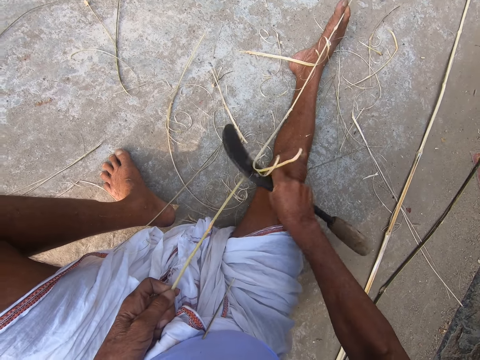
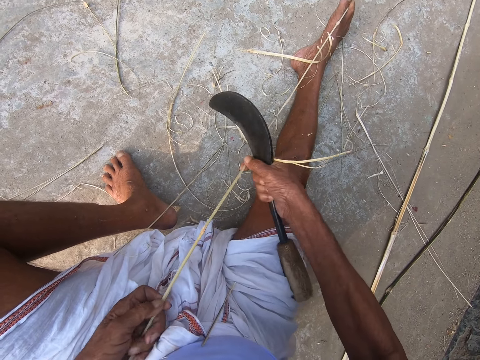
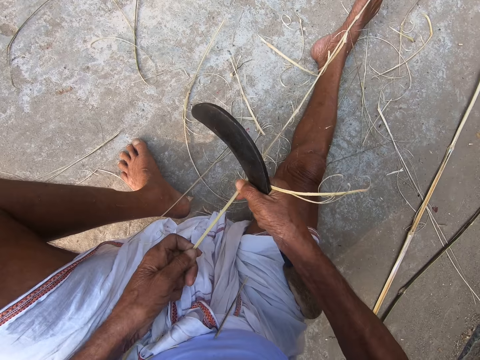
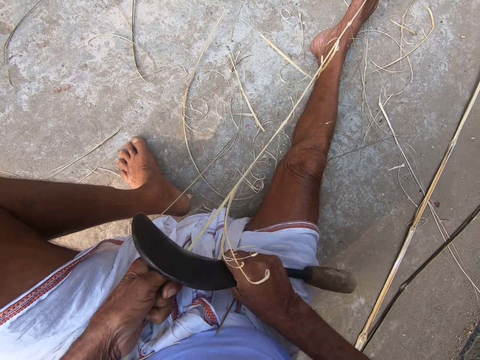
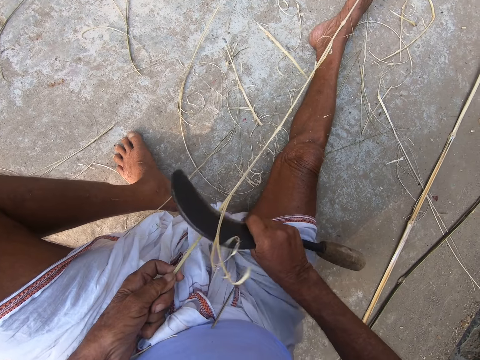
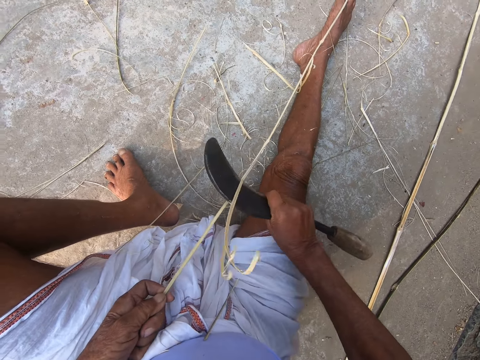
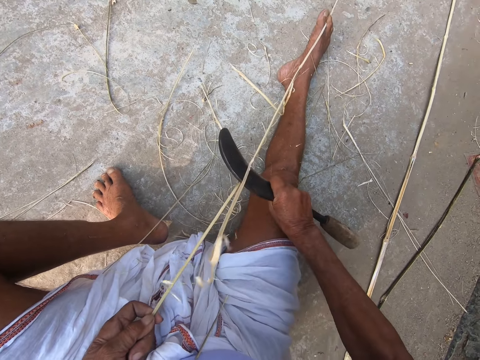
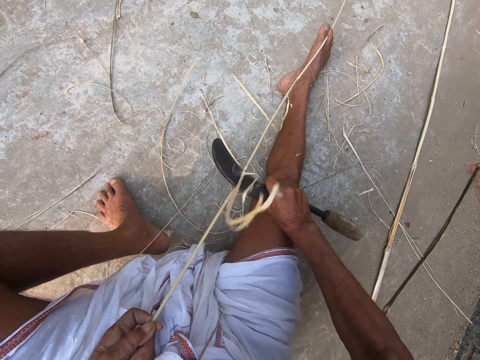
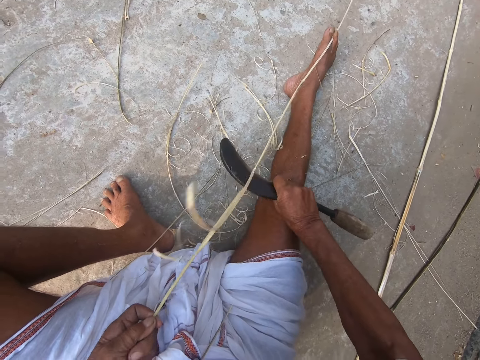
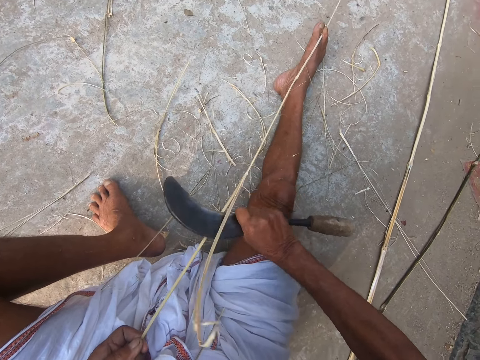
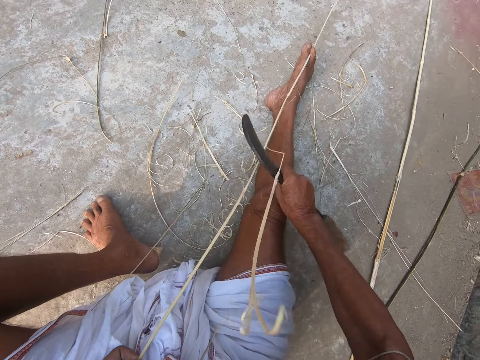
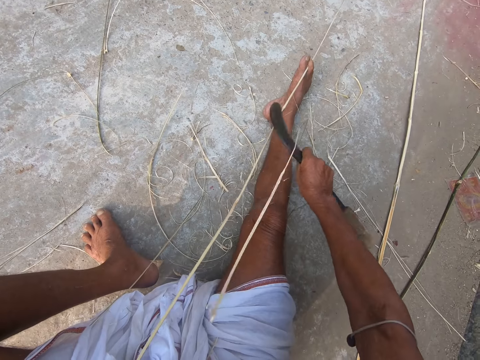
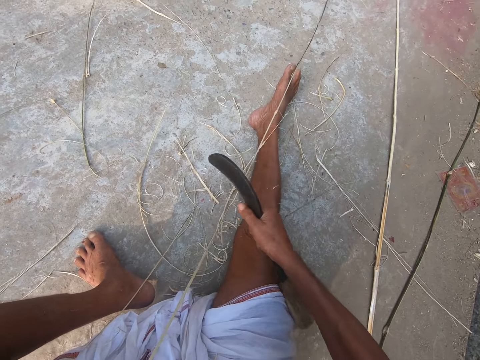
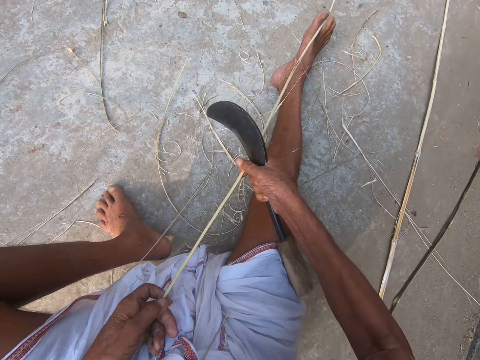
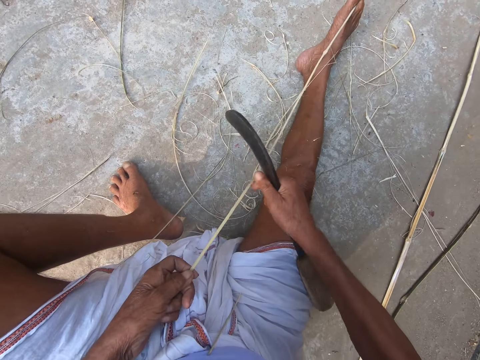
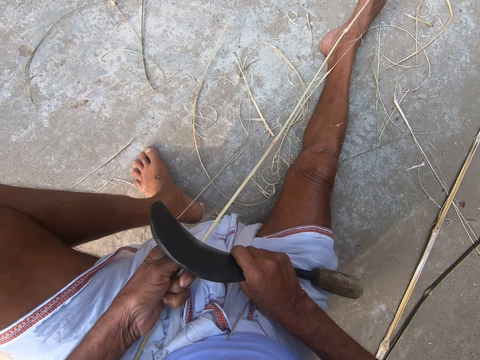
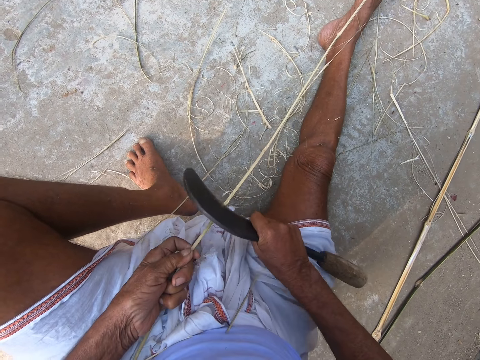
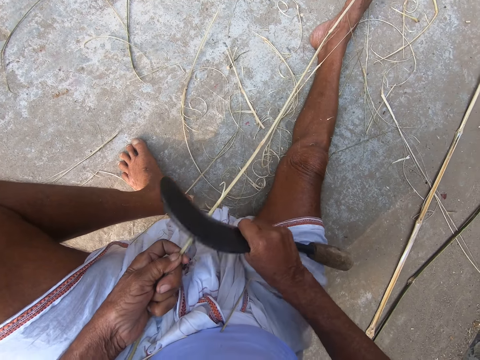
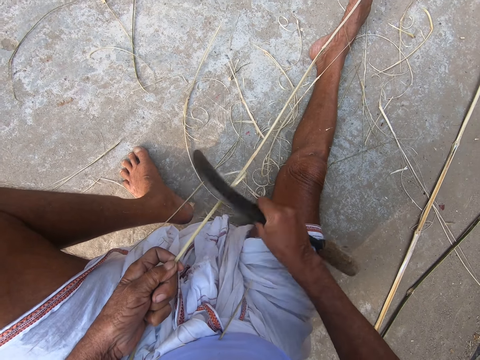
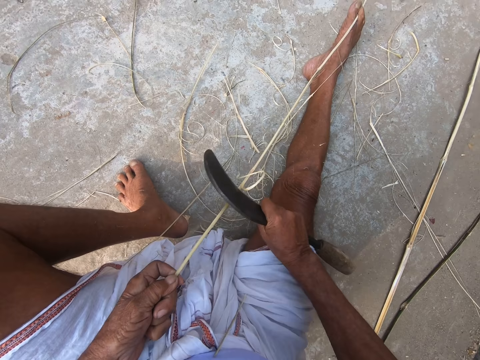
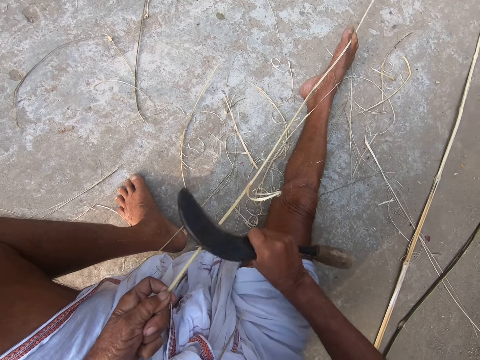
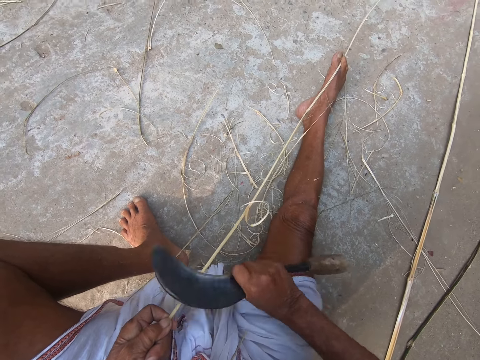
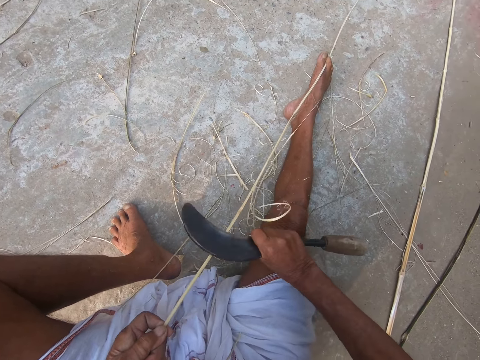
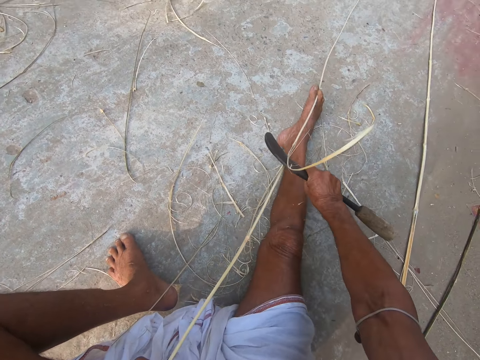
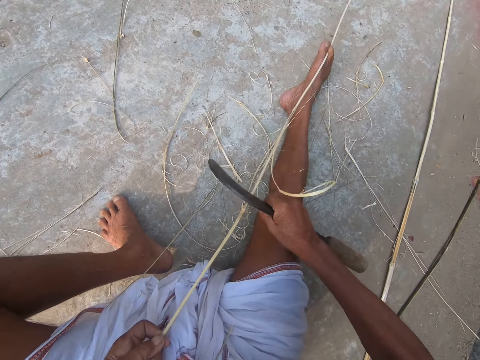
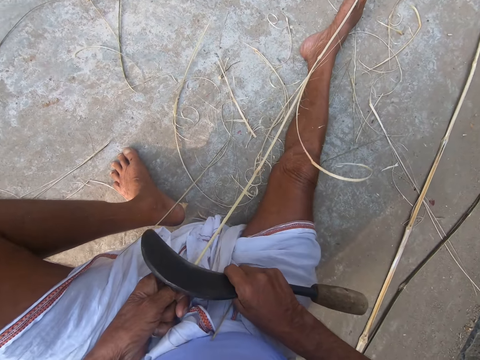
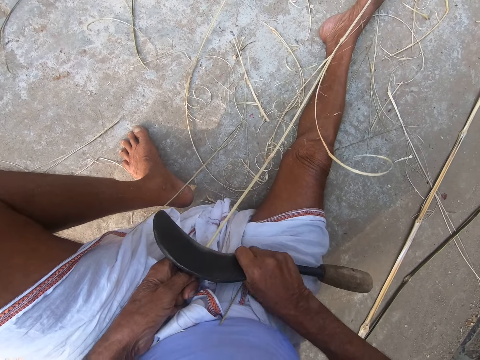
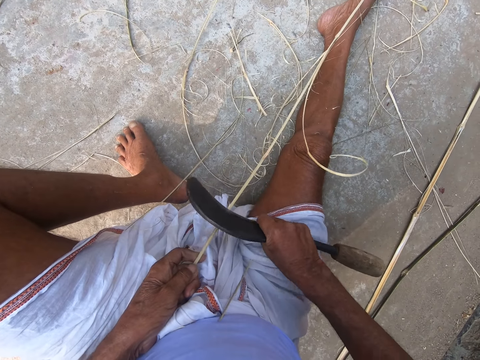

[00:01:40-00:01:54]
The camera wearer adjusts the bamboo stick with both hands. He scrapes the bamboo stick with the hand sickle in his right hand. He adjusts the bamboo stick with both hands. He scrapes the bamboo stick with the hand sickle in his right hand.

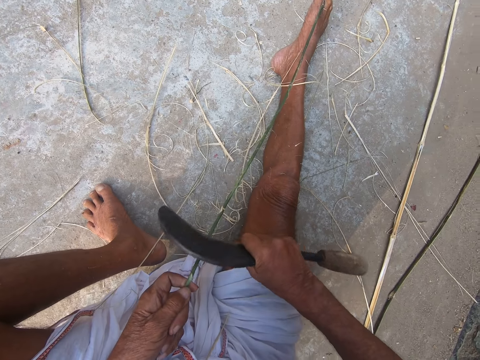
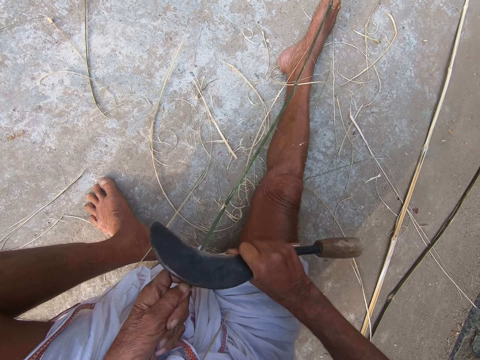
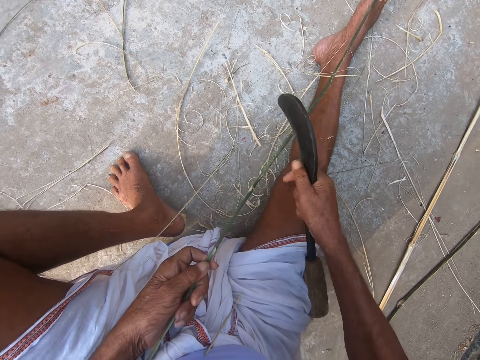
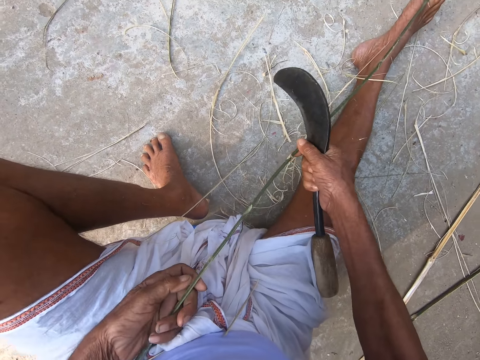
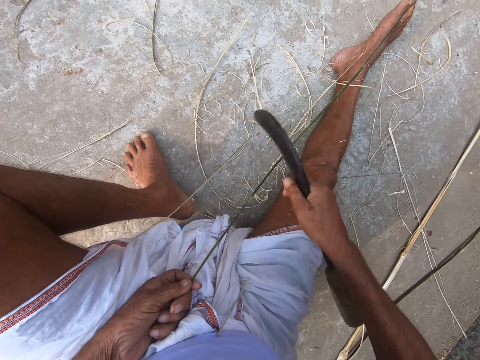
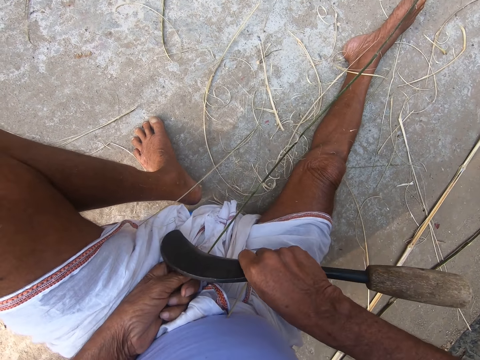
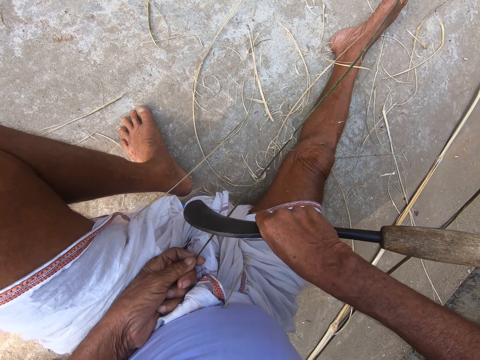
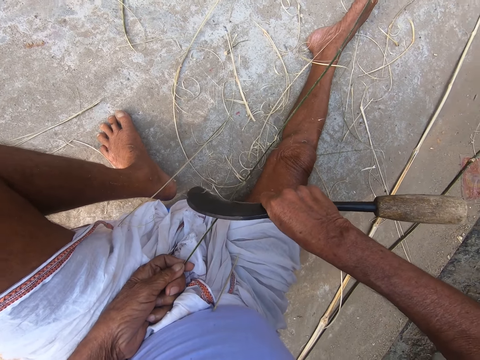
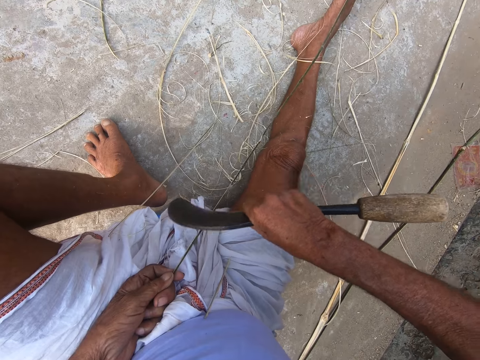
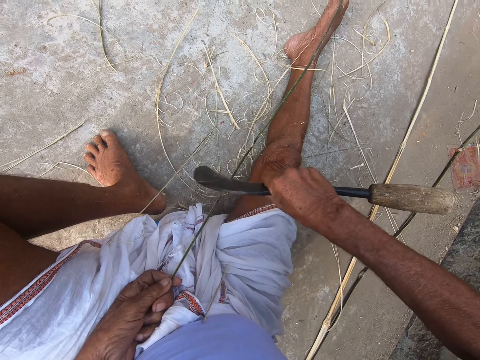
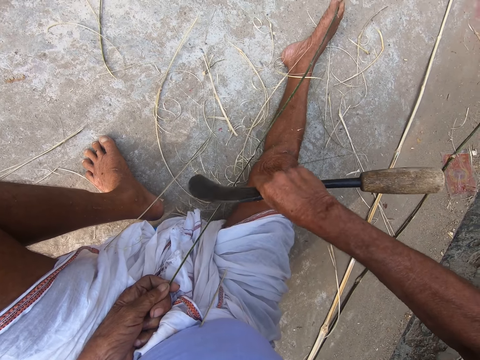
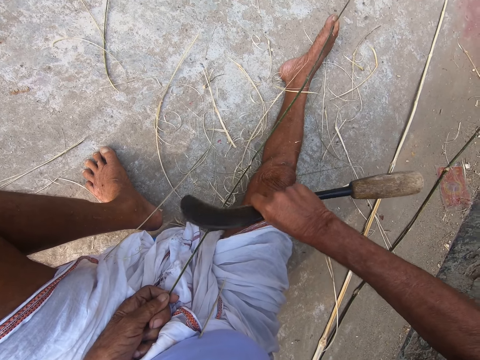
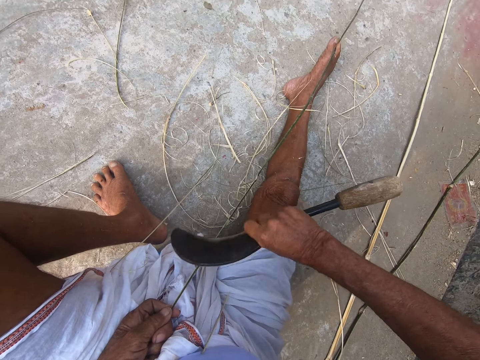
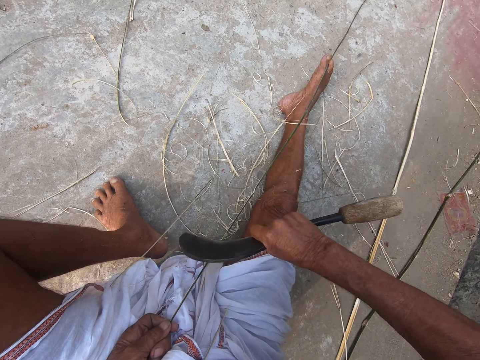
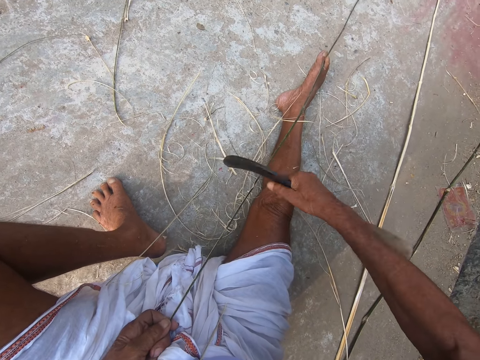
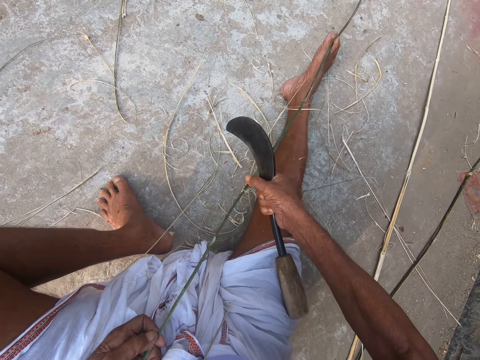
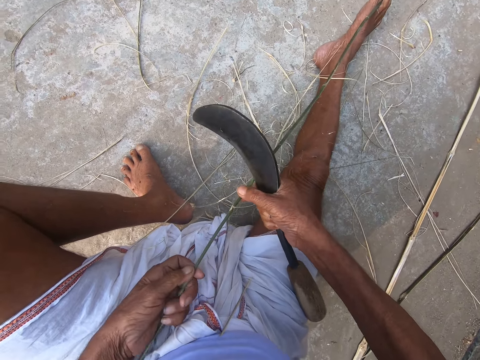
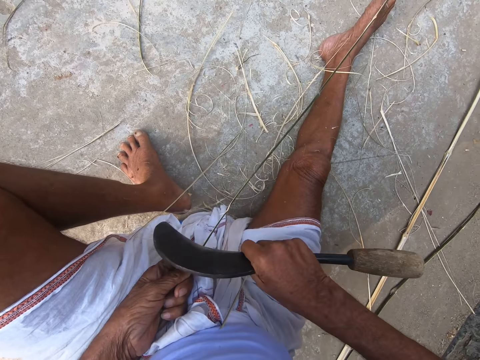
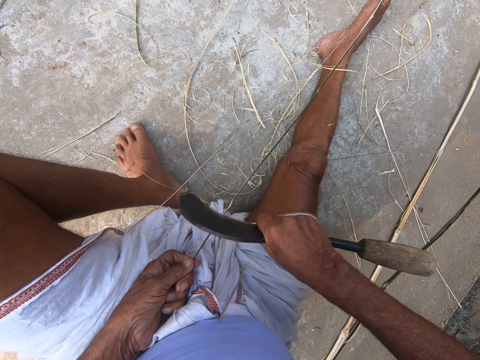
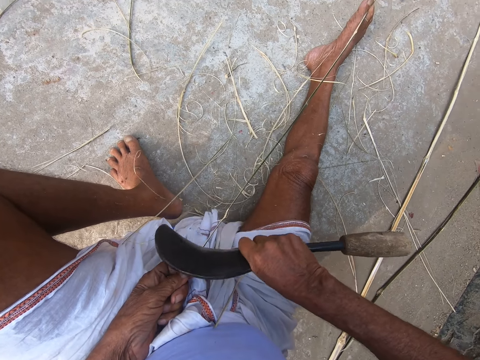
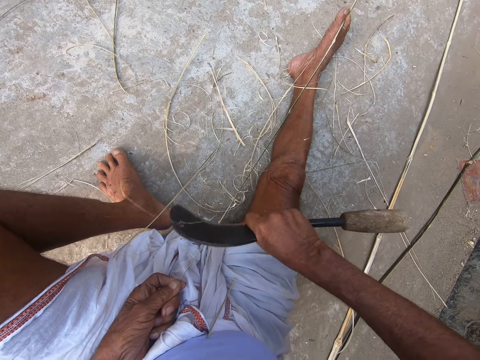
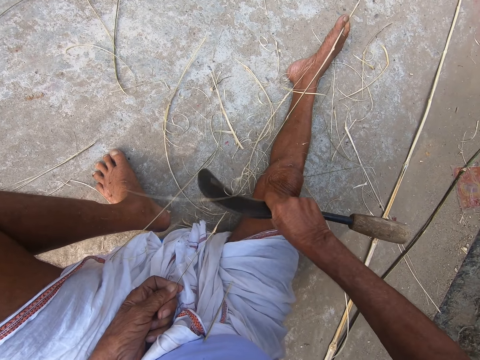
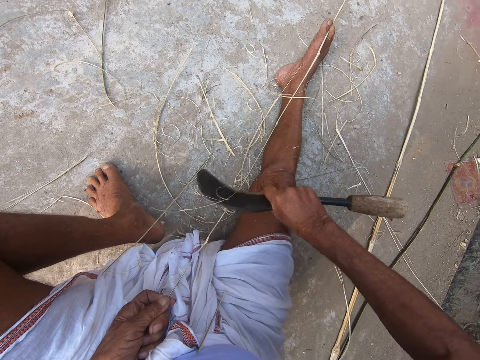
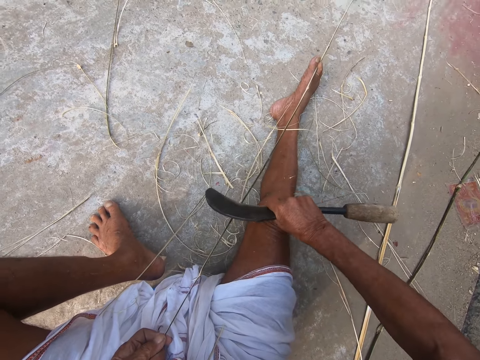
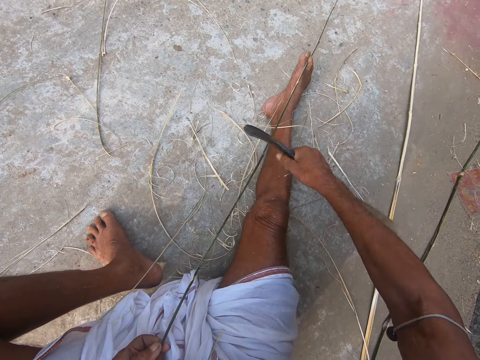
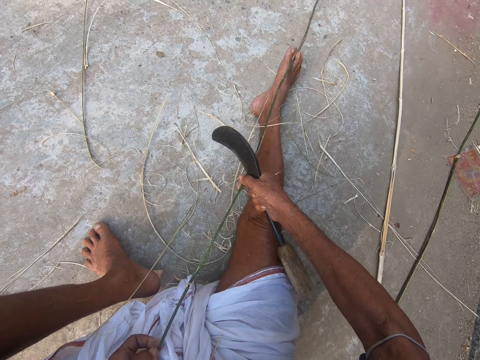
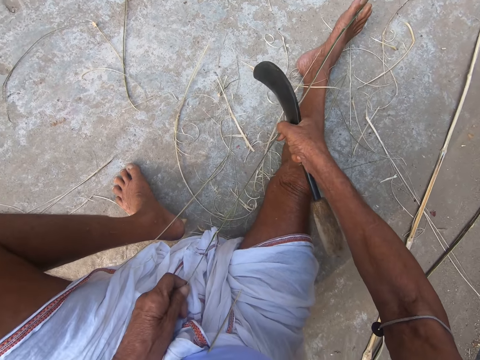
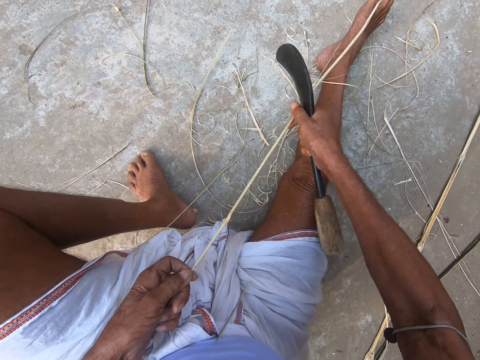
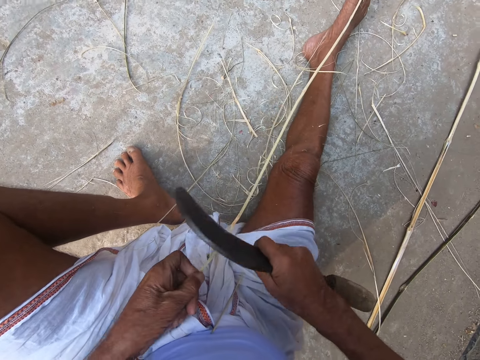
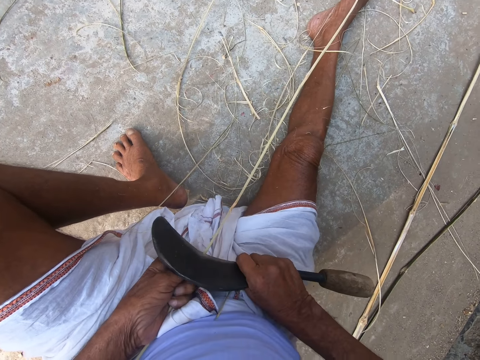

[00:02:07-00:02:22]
The camera wearer adjusts the bamboo stick with both hands. He scrapes the bamboo stick with the hand sickle in his right hand. He adjusts the bamboo stick with both hands. He scrapes the bamboo stick with the hand sickle in his right hand. He adjusts the bamboo stick with both hands.
